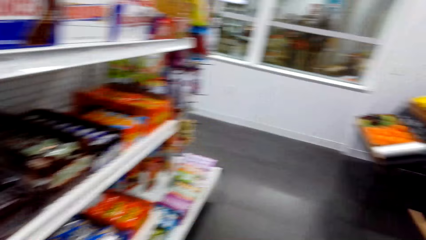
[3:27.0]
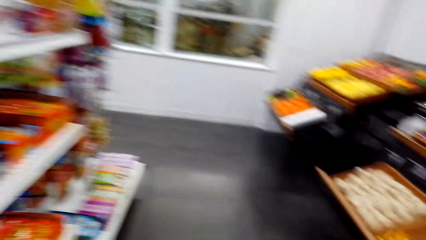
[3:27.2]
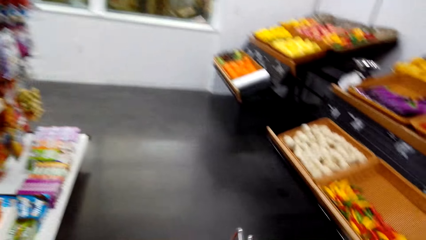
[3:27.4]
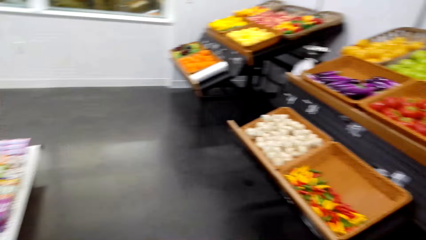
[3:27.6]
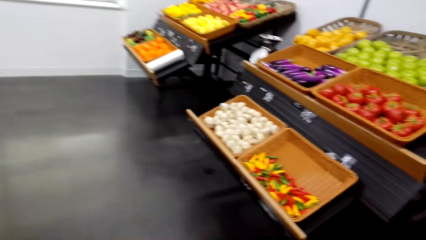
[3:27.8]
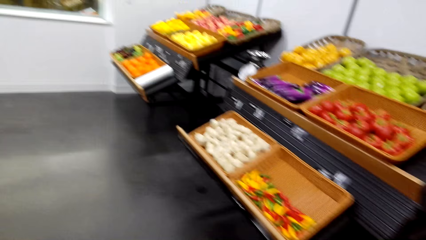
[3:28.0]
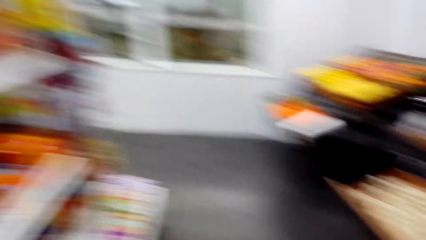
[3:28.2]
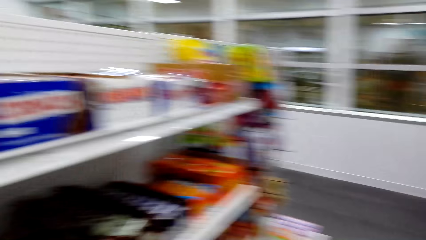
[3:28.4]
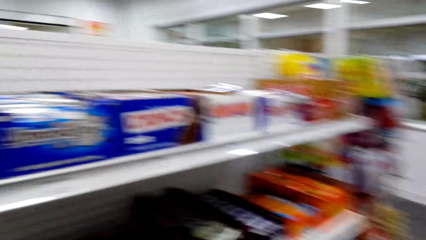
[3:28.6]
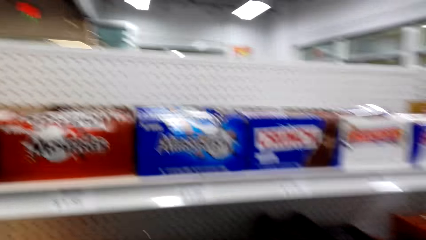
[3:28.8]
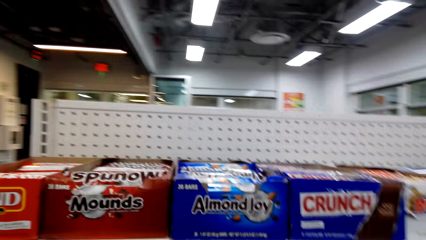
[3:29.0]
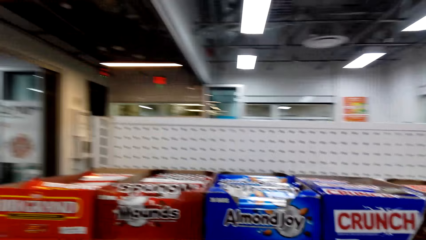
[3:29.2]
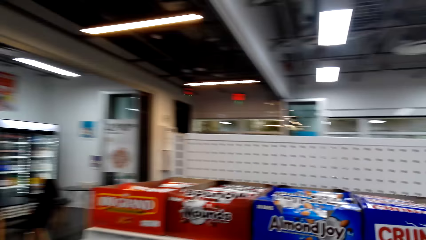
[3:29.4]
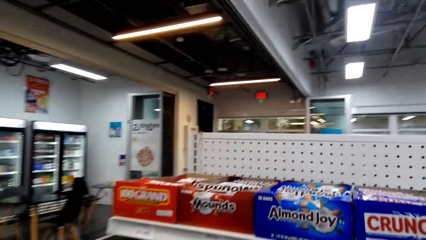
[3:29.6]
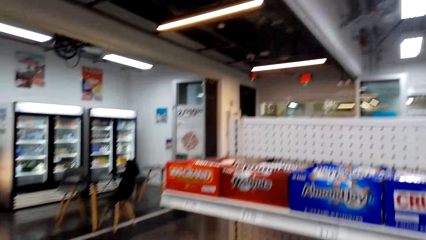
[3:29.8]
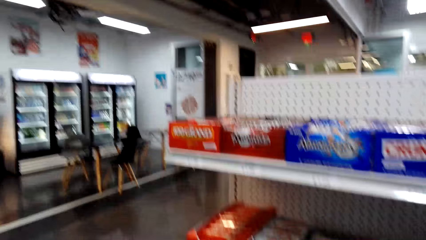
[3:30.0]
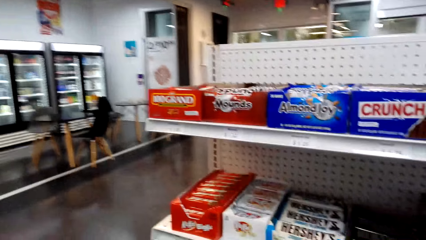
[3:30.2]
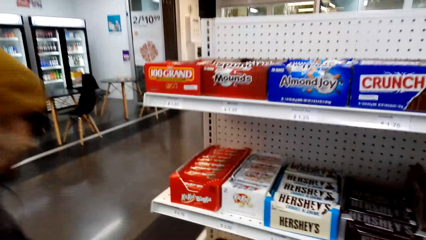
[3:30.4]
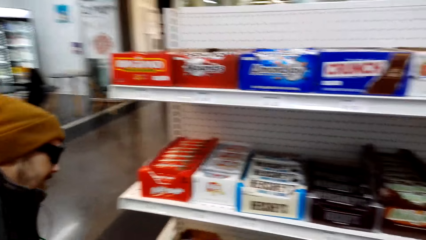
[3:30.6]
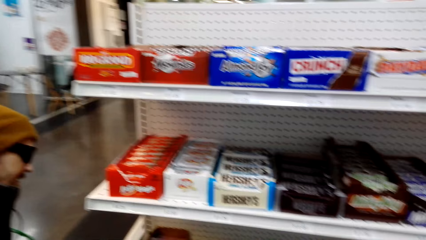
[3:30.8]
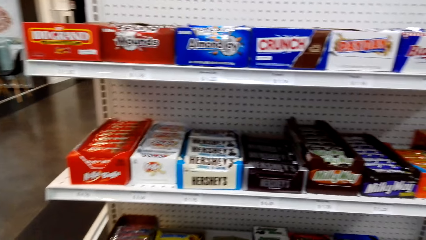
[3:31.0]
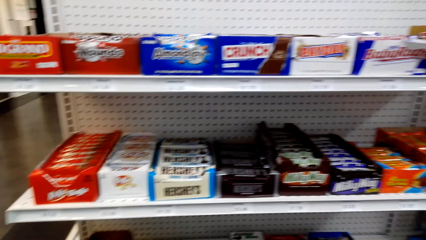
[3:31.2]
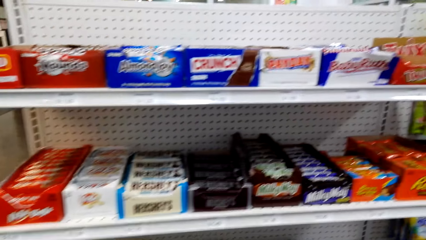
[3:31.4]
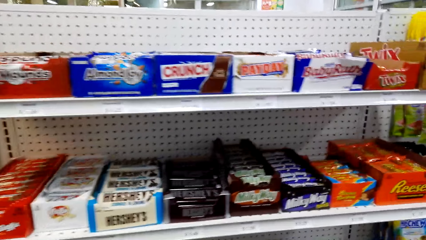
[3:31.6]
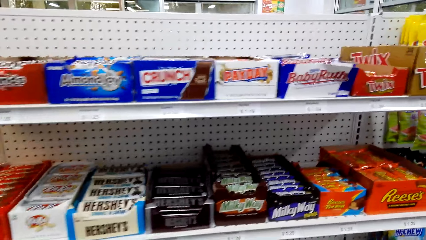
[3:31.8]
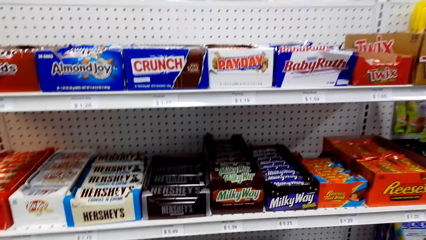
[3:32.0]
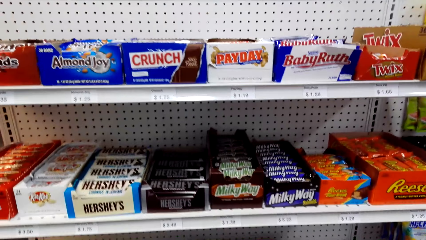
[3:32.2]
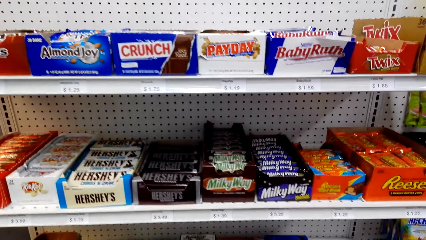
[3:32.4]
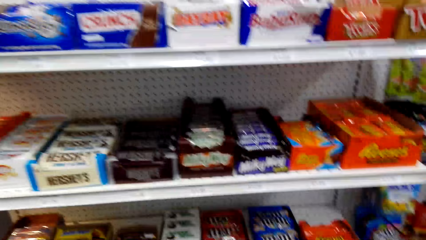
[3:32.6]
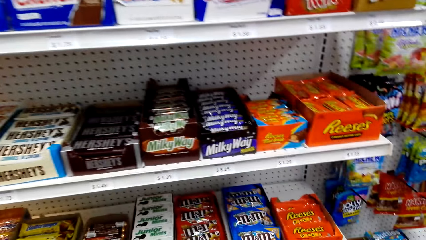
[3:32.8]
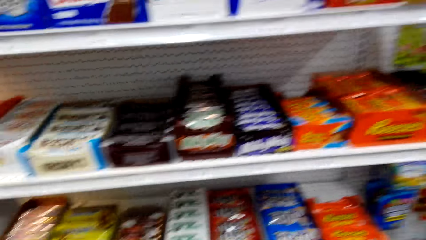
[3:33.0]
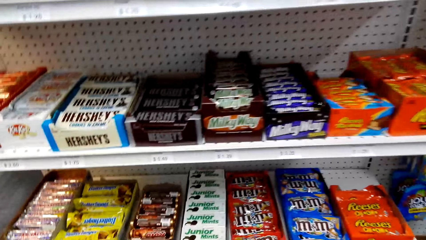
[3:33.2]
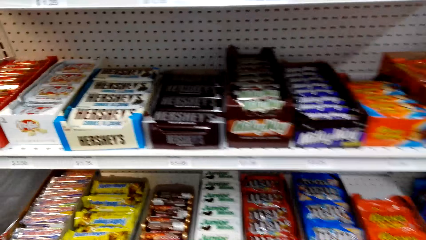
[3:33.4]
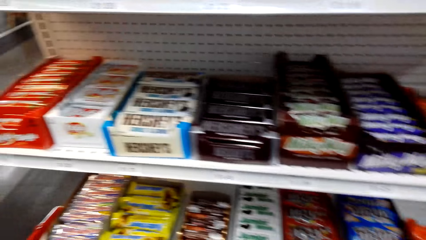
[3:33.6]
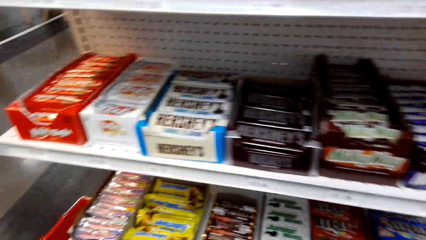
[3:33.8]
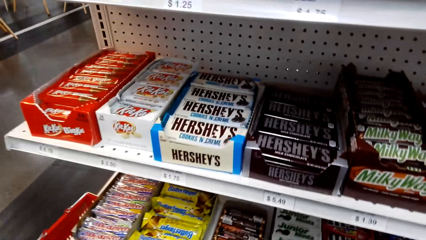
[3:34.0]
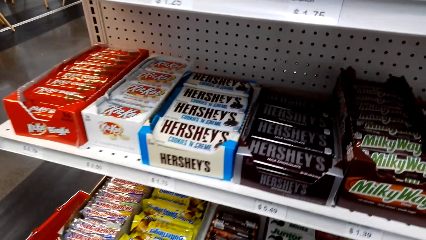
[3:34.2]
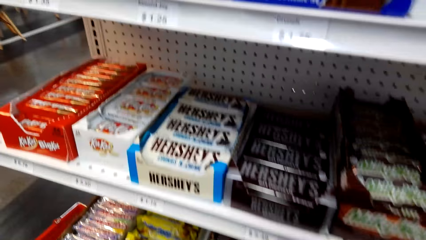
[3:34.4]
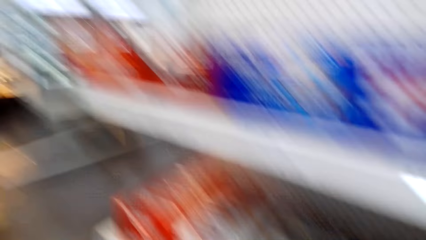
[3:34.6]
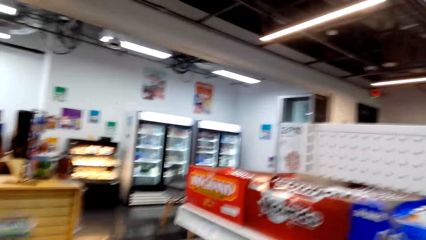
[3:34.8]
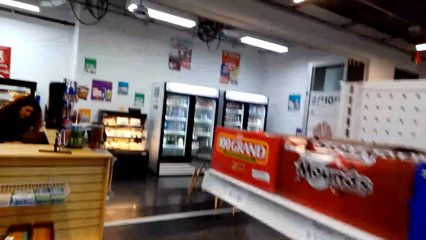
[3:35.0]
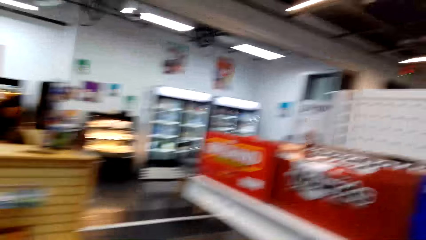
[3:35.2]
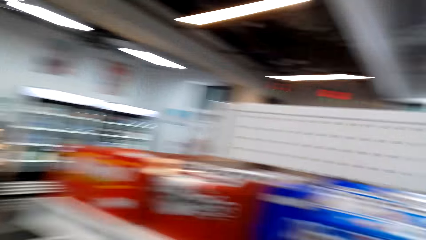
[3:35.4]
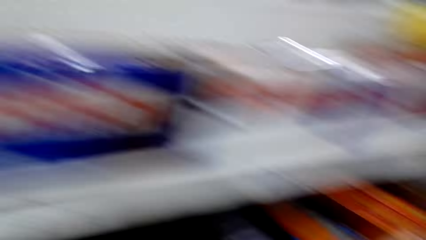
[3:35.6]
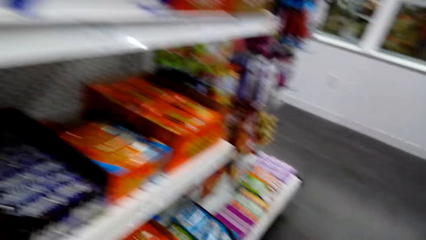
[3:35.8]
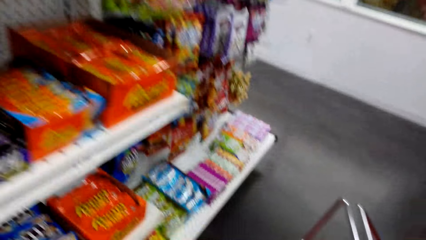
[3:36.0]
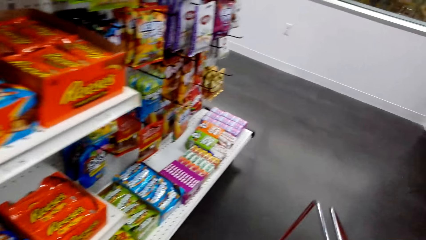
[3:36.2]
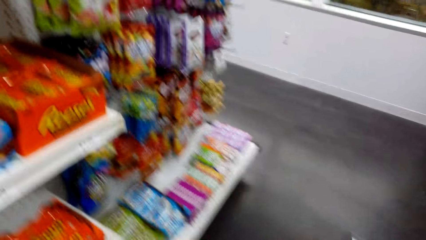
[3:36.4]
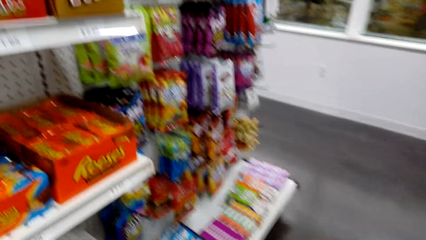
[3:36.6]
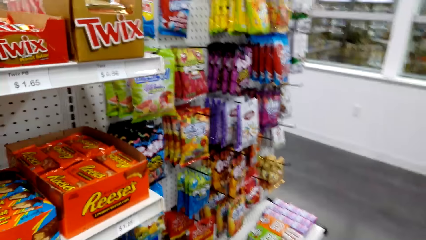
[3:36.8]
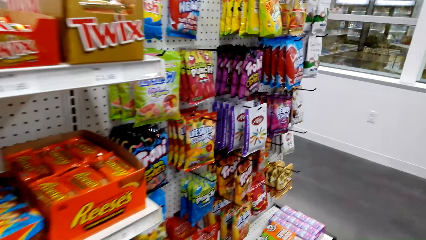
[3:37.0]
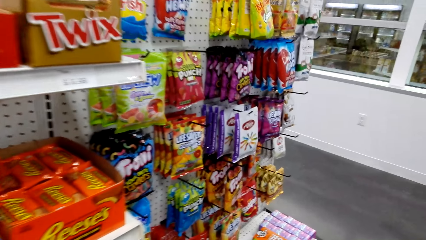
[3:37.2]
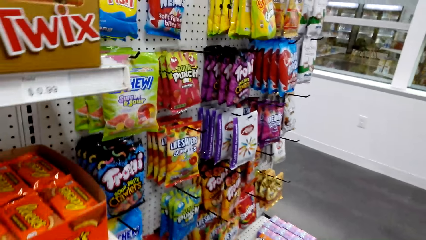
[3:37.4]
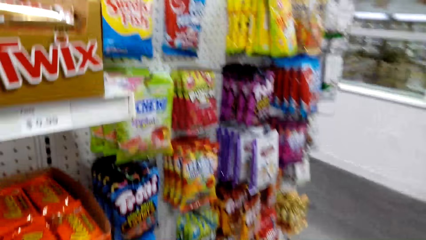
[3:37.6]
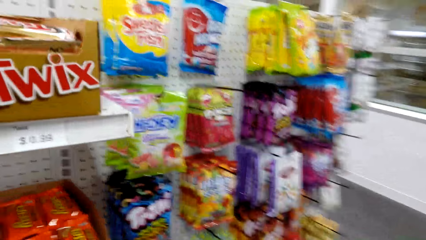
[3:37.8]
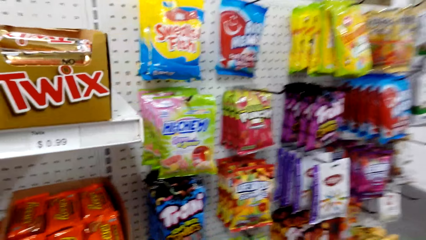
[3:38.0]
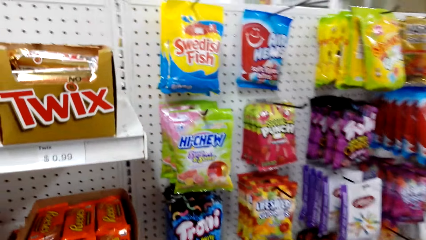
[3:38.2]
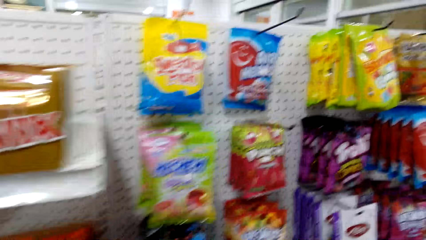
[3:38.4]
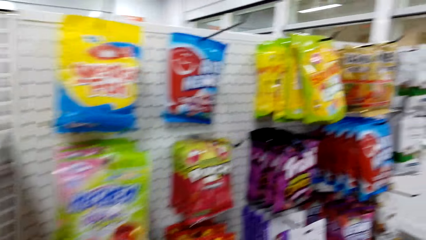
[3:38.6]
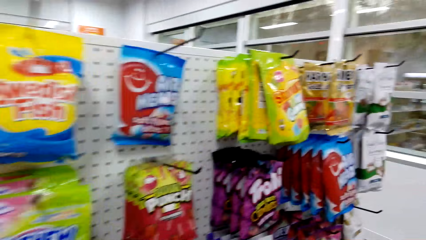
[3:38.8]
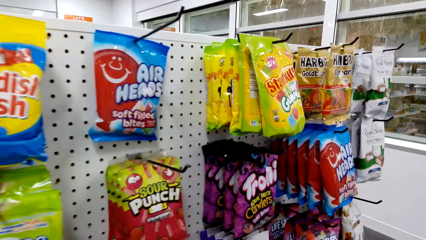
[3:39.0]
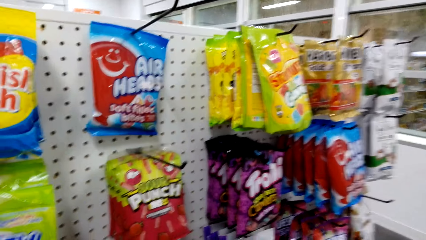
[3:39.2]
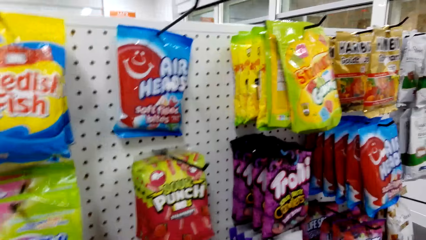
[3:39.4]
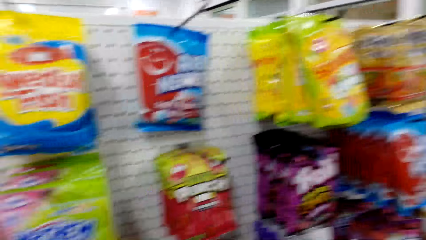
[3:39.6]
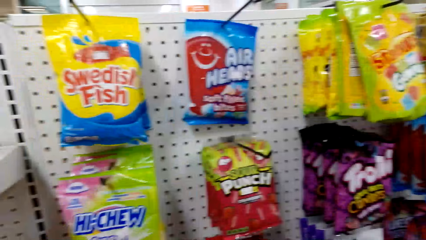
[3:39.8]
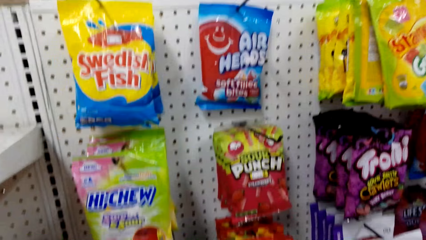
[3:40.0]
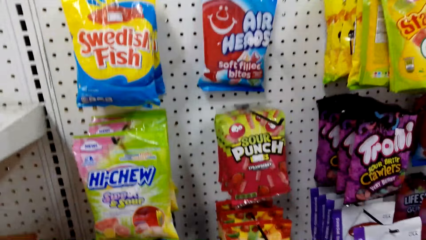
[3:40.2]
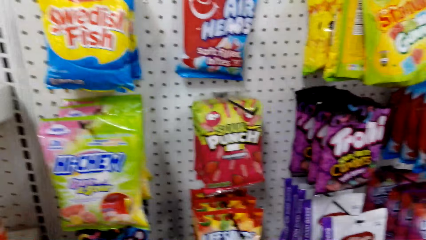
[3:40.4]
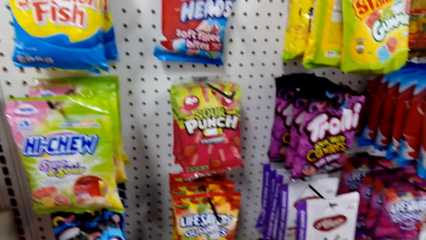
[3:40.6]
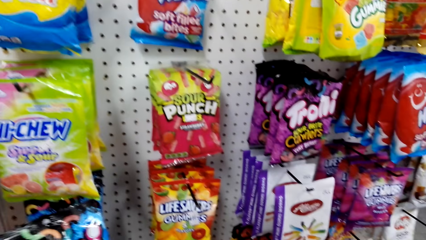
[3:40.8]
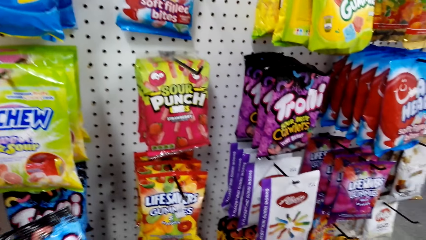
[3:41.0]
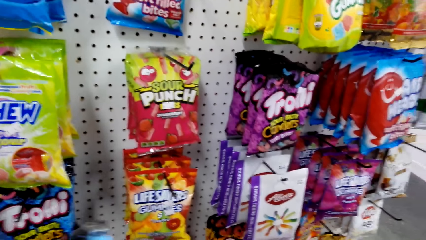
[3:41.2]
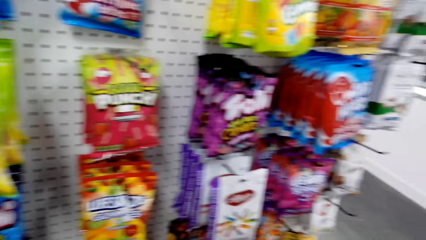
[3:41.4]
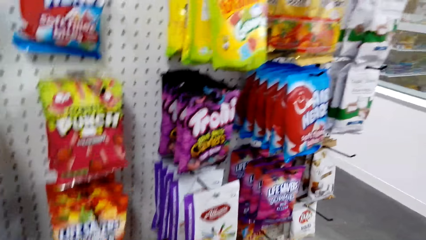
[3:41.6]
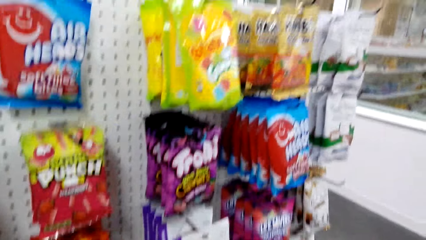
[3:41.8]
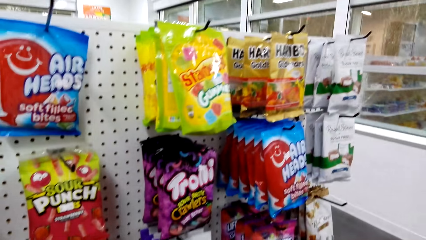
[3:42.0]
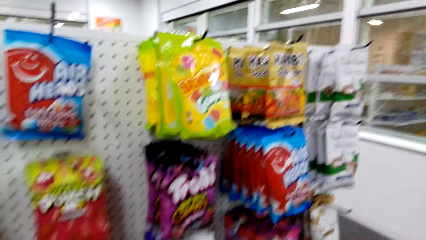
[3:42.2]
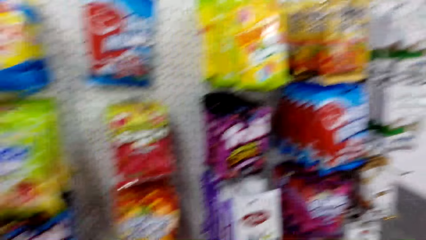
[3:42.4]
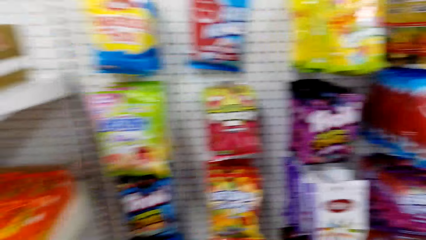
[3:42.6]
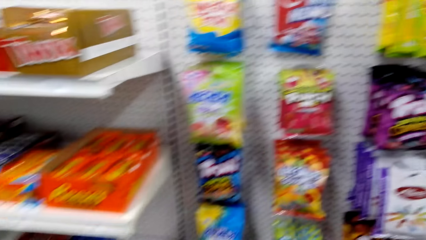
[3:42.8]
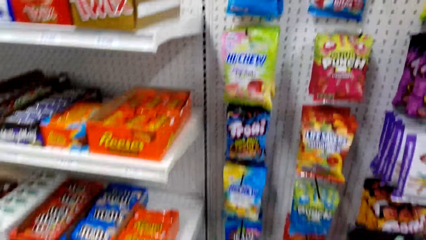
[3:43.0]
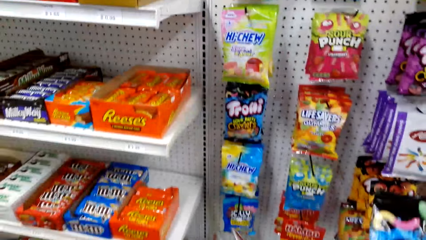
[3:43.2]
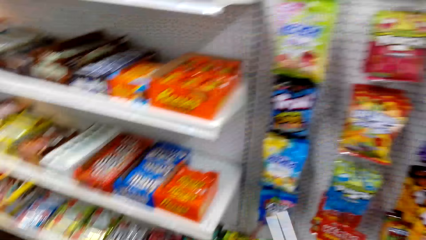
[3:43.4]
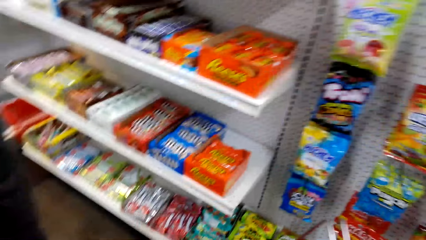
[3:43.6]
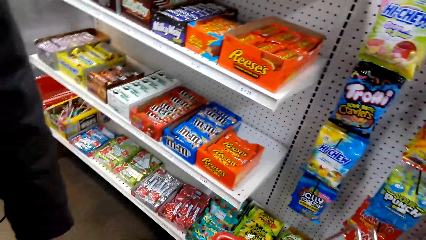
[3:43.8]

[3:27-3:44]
The camera wearer dialogues with the woman. The man walks around. The camera wearer looks around the store shelf. They dialogue with the woman. They walk around the store shelf. They look around the store shelf. They pick up the Trolli Sour Crunchy Crawlers or Trolli snack.
